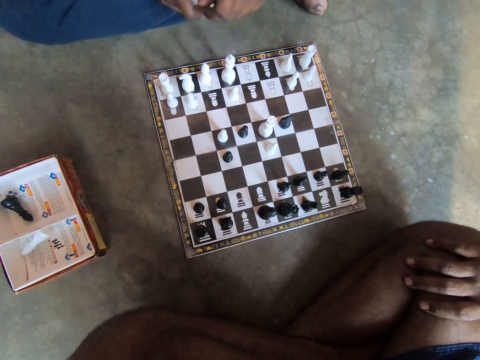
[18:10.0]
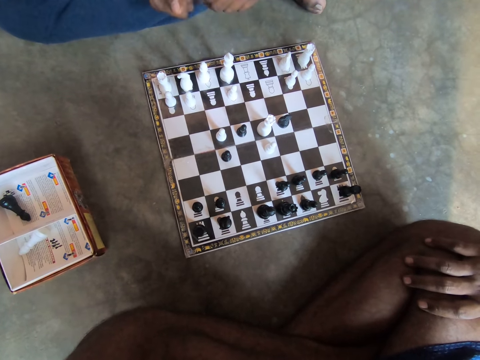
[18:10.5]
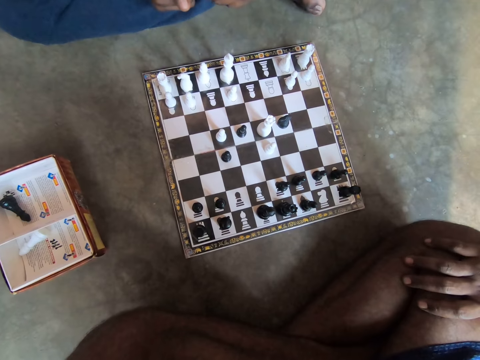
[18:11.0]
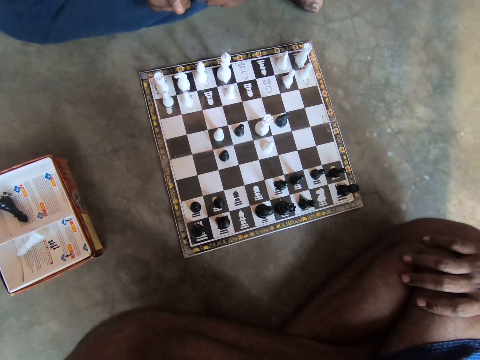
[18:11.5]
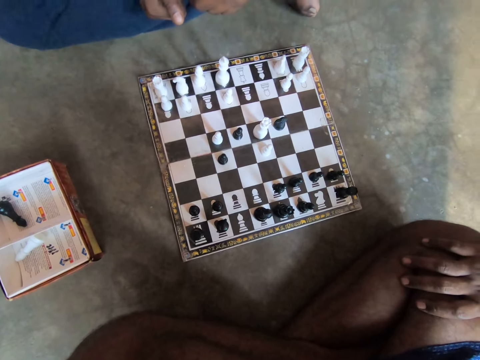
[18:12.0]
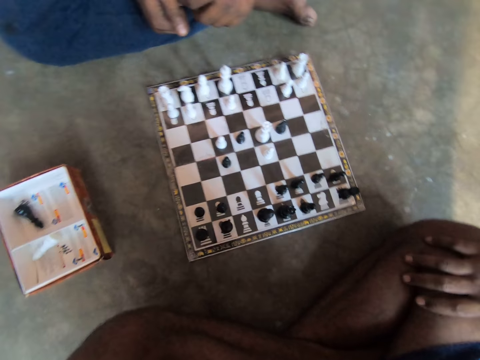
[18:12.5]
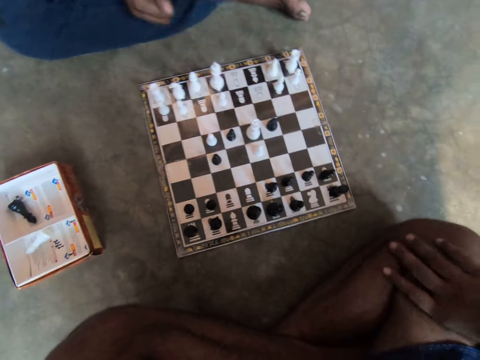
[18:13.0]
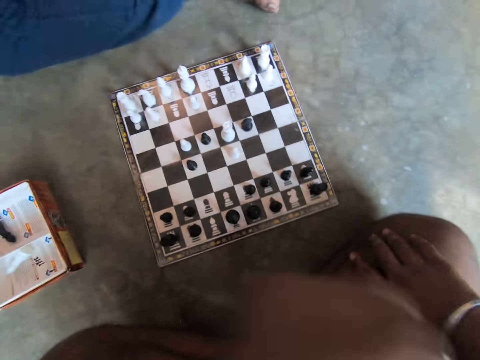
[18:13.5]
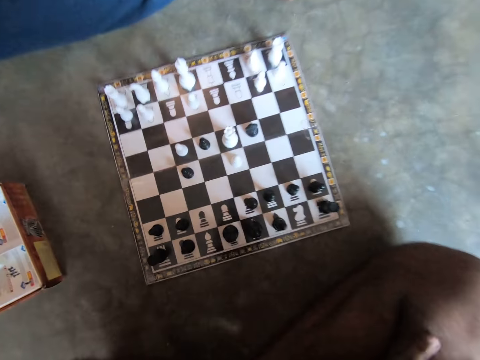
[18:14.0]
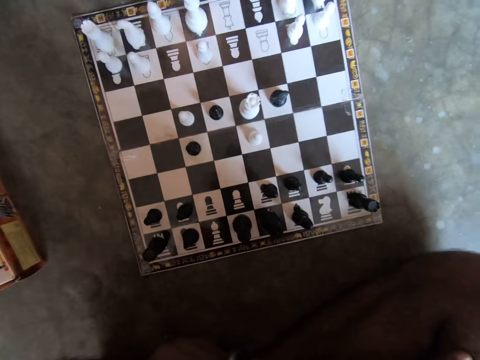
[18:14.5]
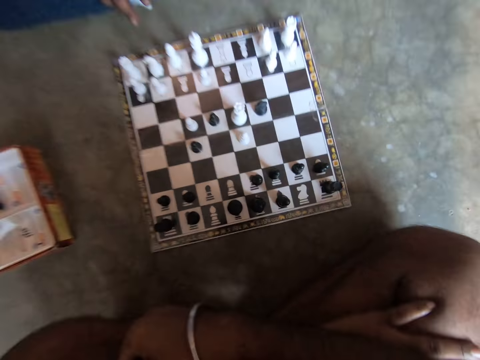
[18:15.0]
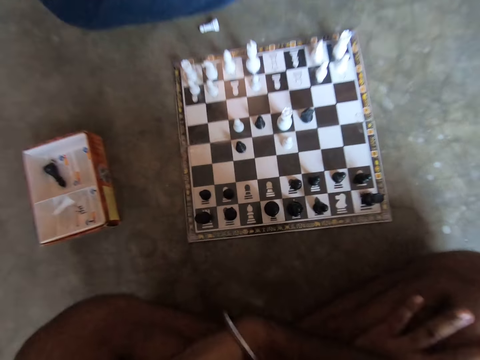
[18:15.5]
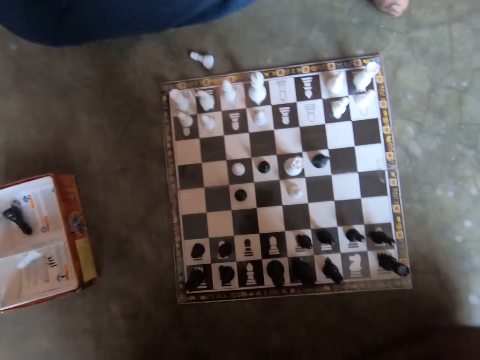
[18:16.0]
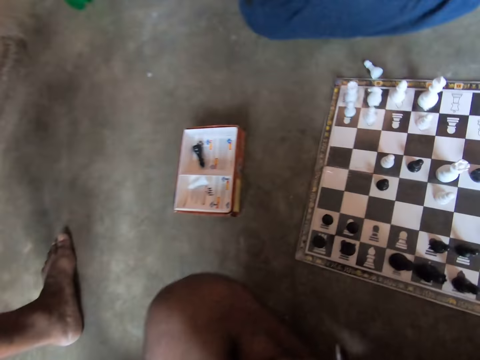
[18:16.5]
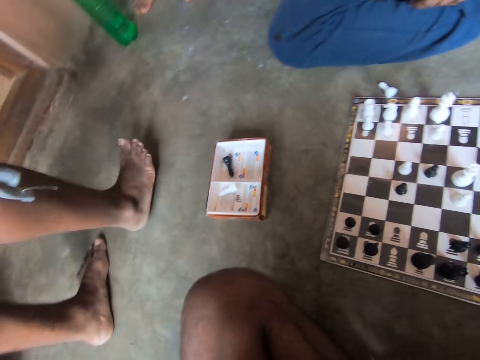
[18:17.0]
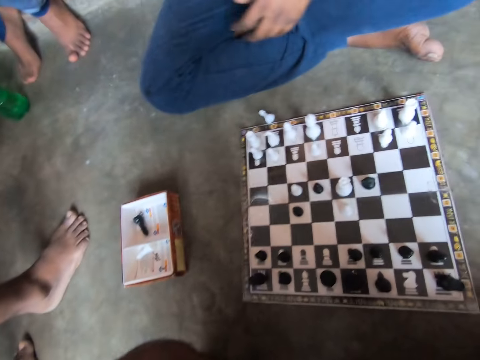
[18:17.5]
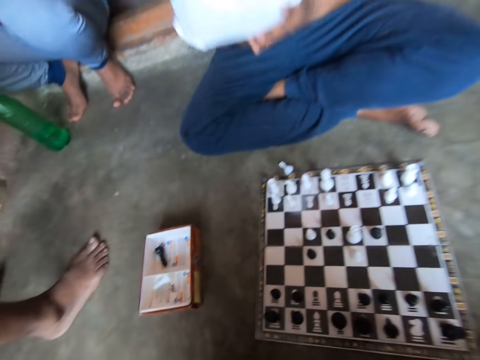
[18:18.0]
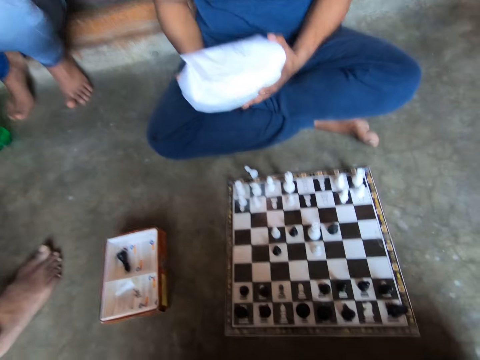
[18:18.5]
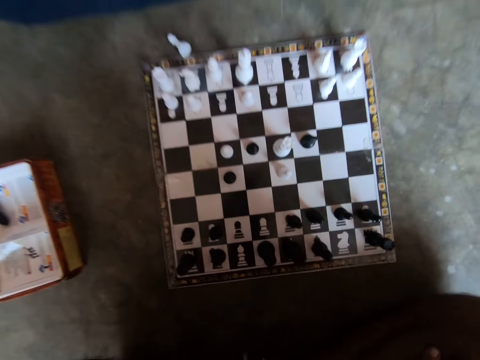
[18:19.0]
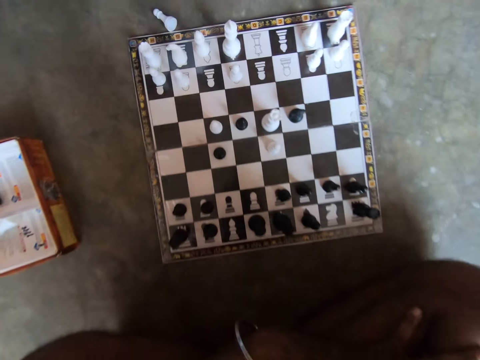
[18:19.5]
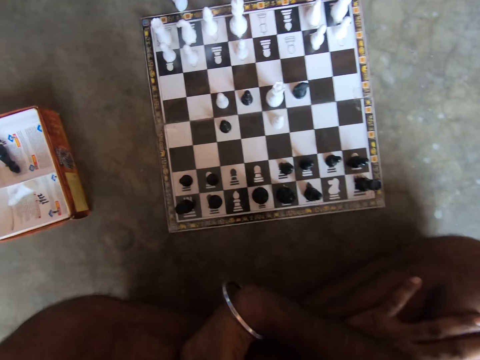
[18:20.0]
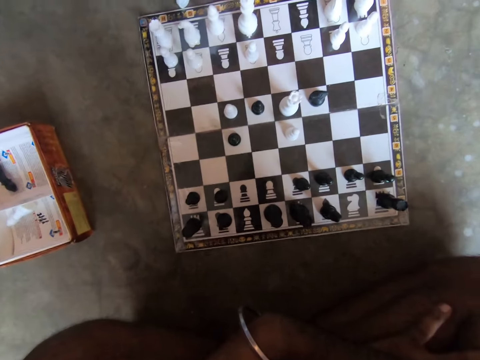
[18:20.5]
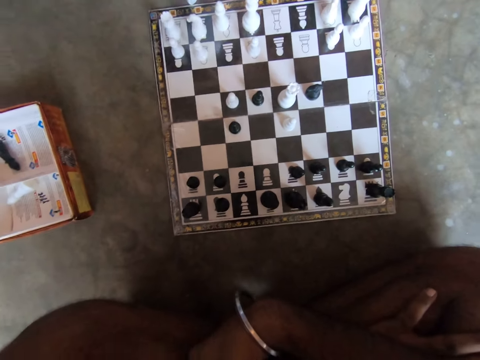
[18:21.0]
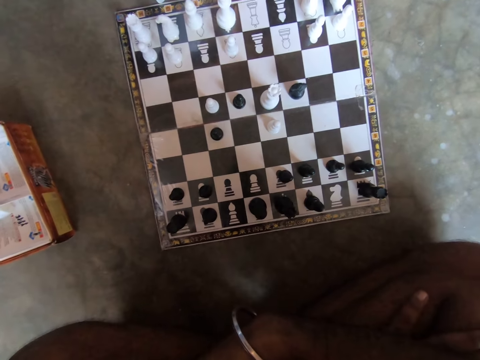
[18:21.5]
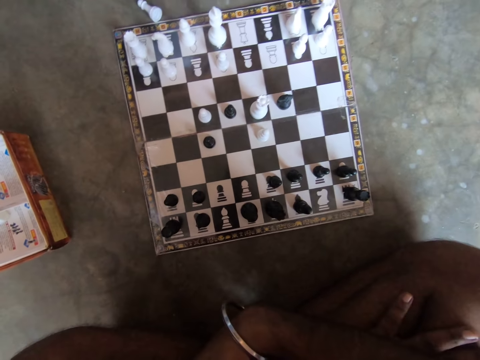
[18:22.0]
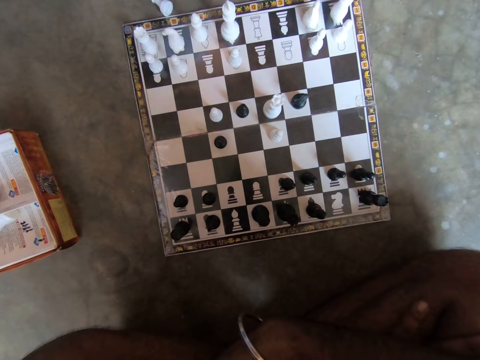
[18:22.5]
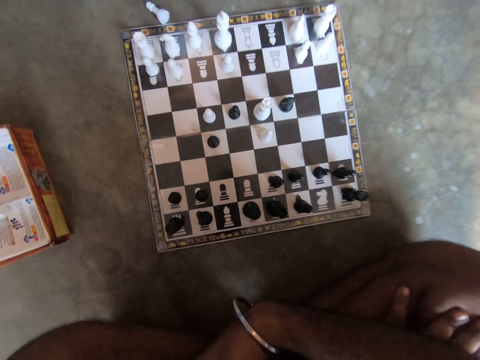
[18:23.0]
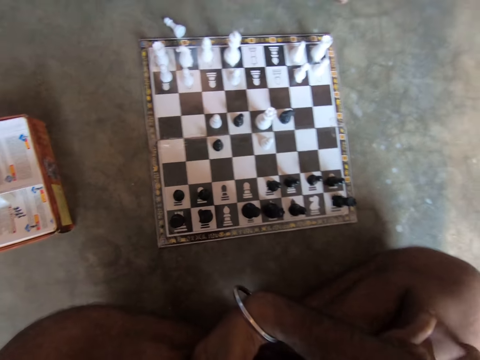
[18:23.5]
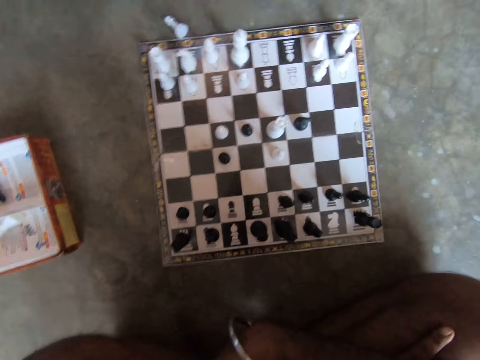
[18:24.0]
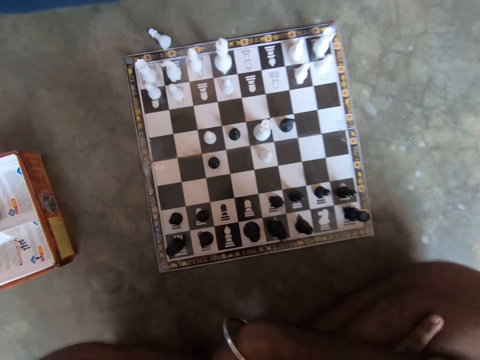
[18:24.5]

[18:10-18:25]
A man talks to another man. The camera wearer looks at the chessboard. The first man drops the chess piece in his right hand on the floor. The other man walks beside the camera wearer. The camera wearer interacts with the other man. Another man sits beside the first man. The first man holds the object. The camera wearer looks at the chessboard.

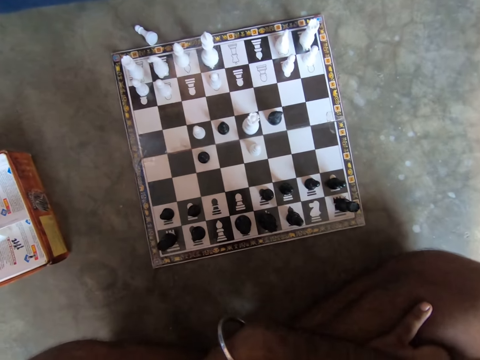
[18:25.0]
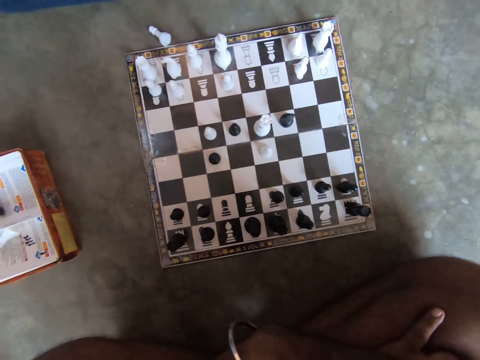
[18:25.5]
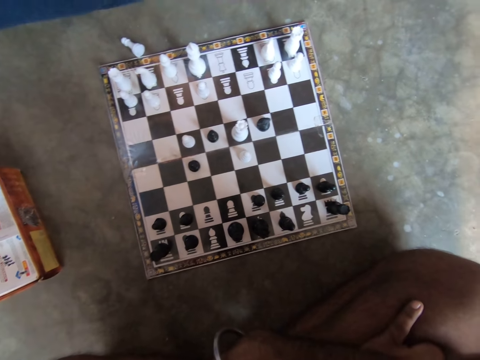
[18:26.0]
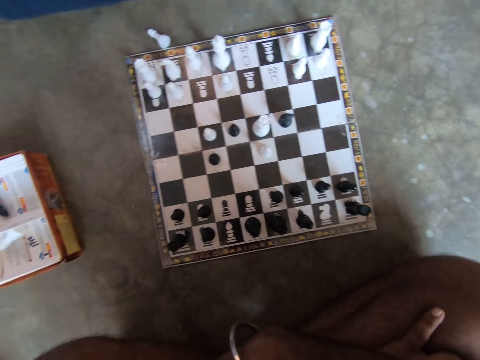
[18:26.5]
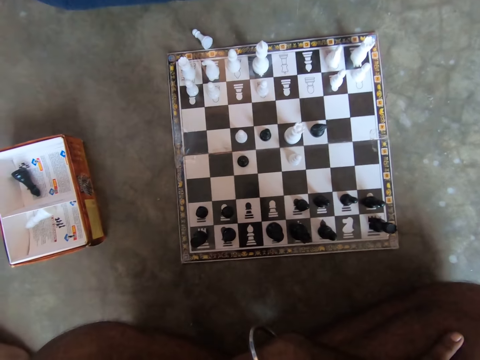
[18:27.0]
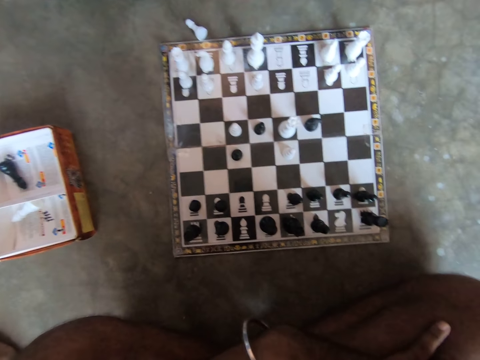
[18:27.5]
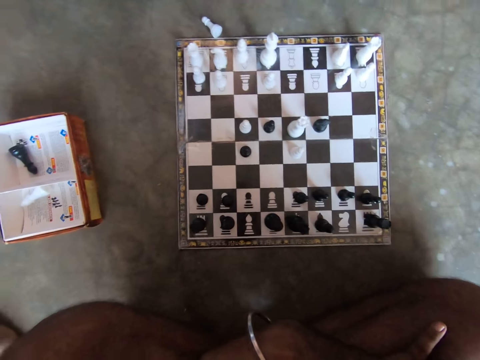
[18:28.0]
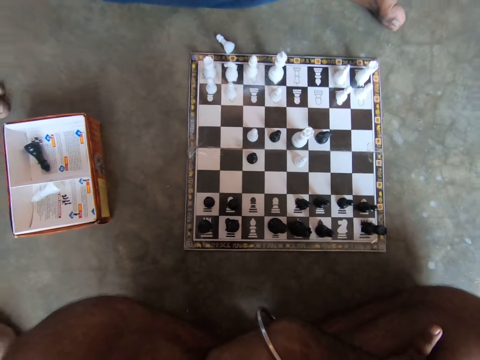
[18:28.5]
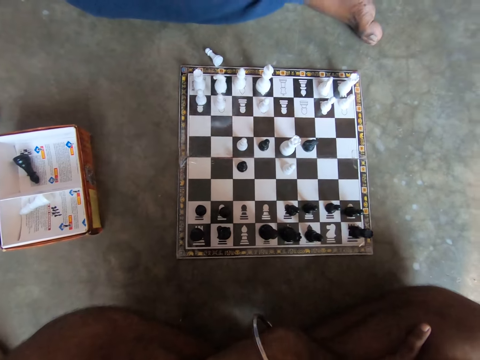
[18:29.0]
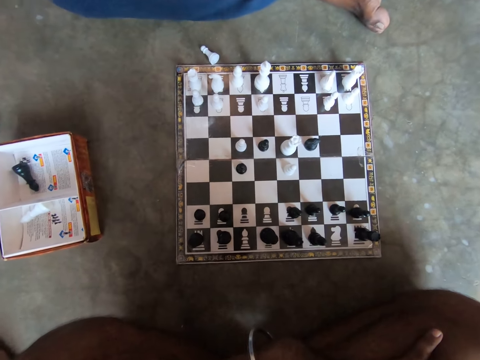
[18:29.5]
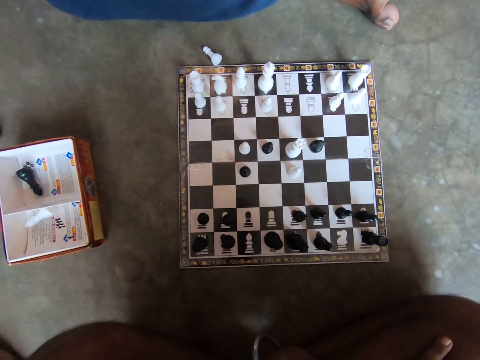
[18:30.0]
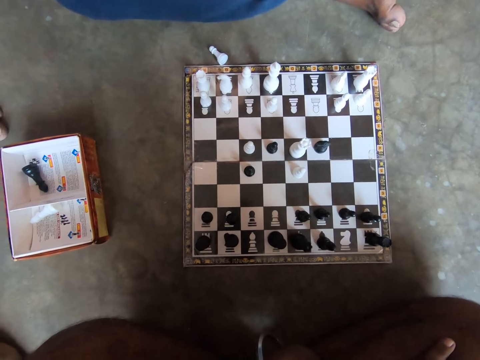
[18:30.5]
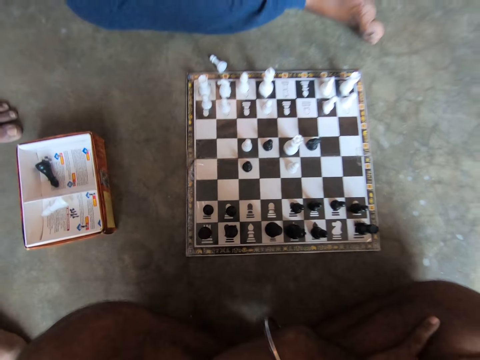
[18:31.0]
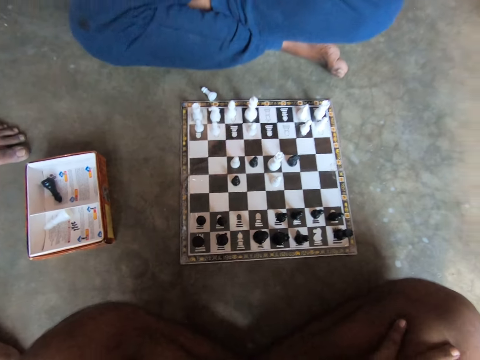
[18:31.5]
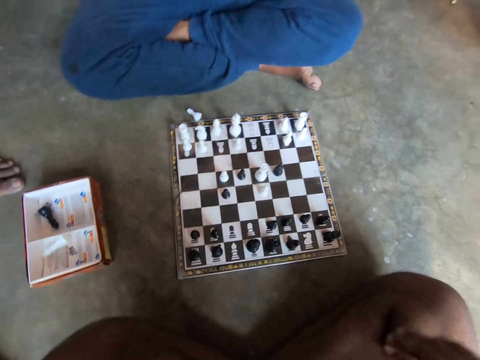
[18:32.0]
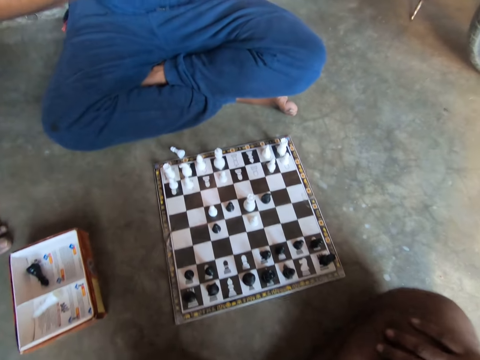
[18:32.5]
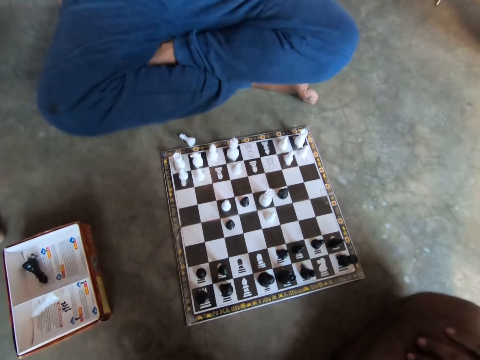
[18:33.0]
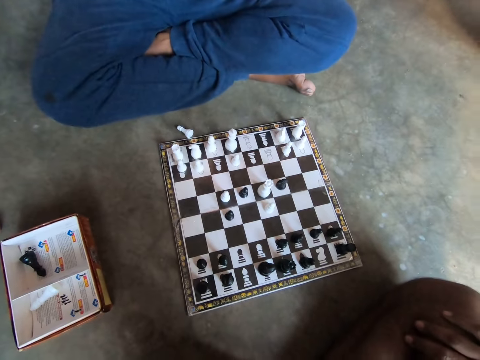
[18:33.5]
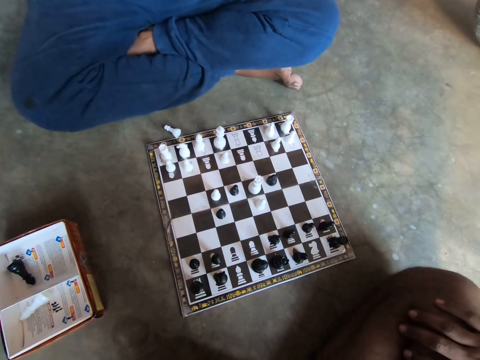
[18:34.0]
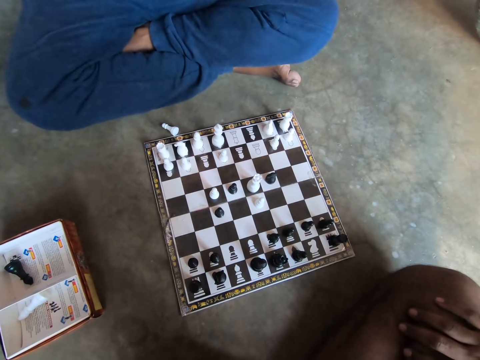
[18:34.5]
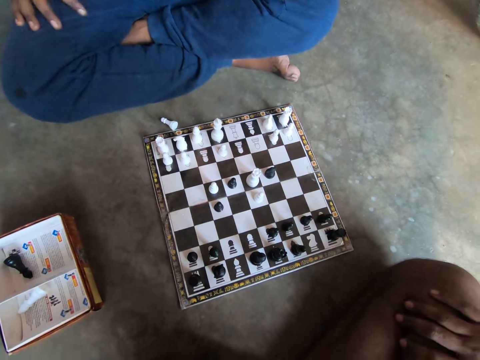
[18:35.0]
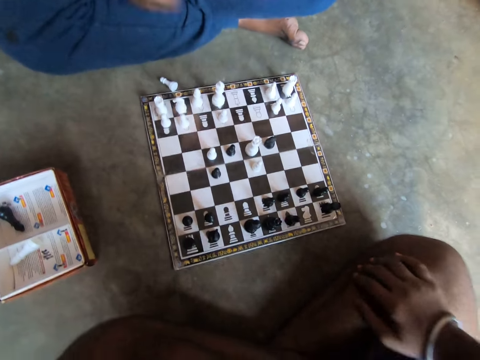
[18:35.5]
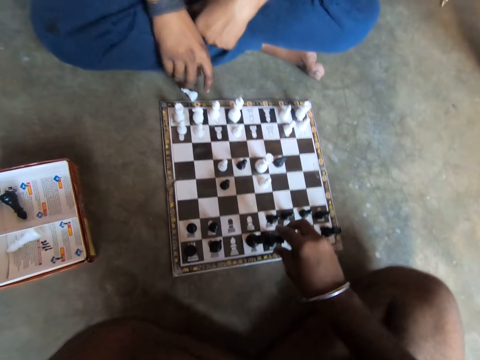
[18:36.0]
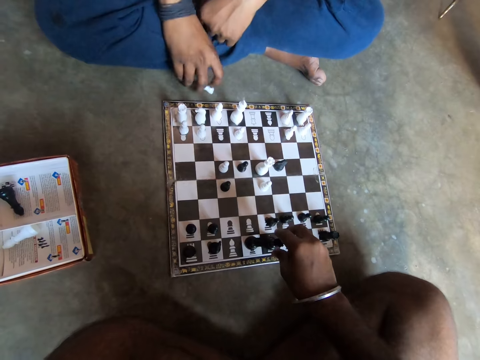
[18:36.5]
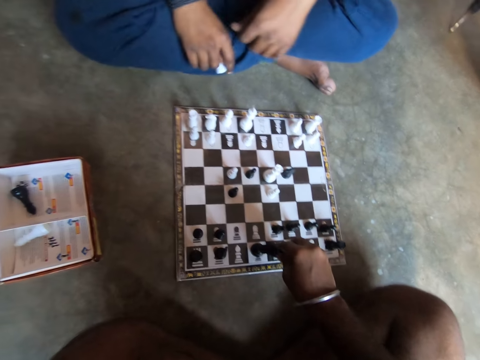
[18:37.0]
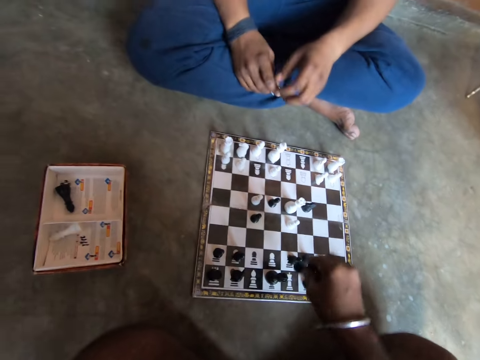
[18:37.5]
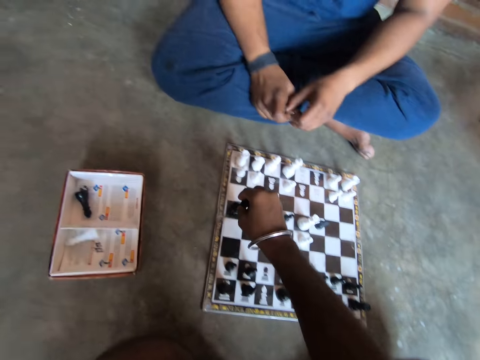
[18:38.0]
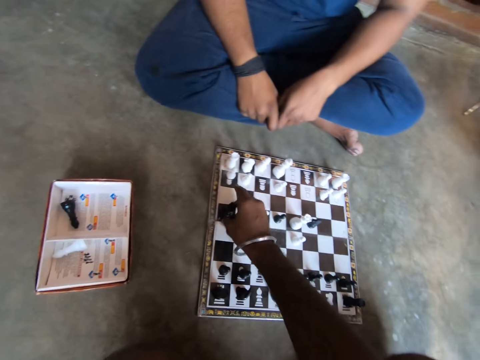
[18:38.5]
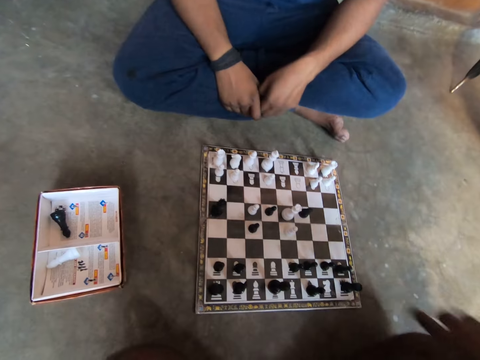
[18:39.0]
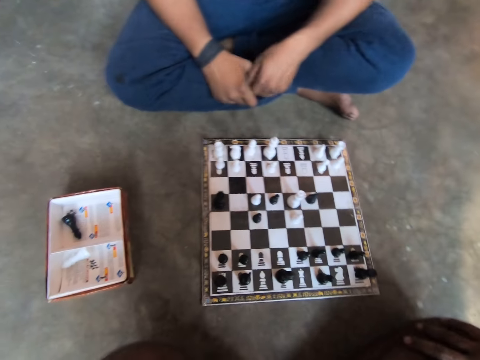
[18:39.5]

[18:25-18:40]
A man puts his hand on his knee. The camera wearer plays a chess piece on a chessboard on the floor with his right hand. He holds the chess piece. He puts the chess piece on the chessboard.
